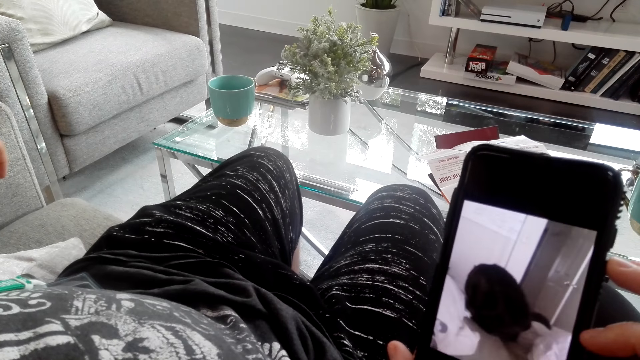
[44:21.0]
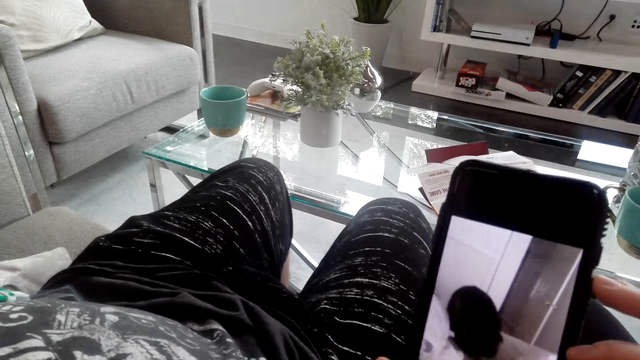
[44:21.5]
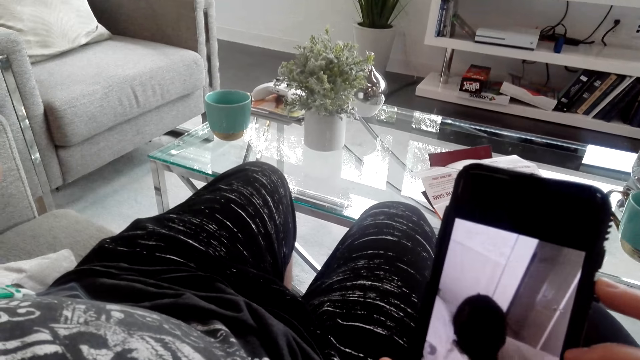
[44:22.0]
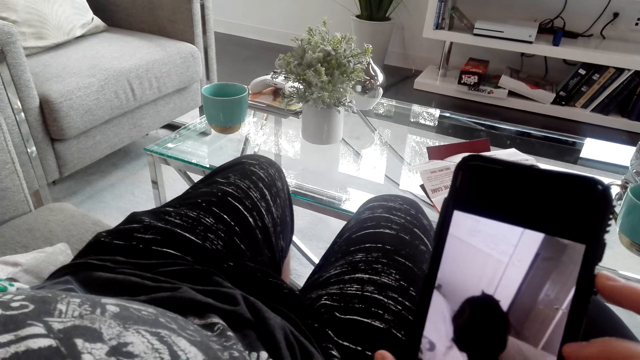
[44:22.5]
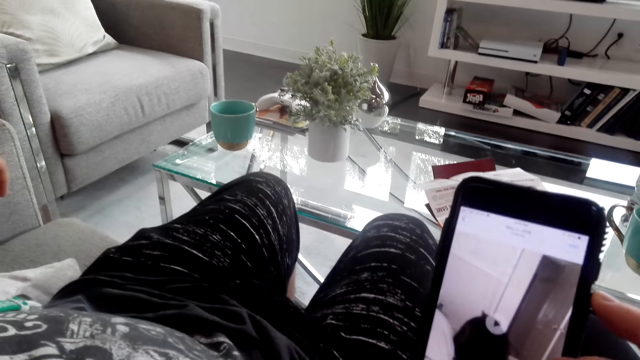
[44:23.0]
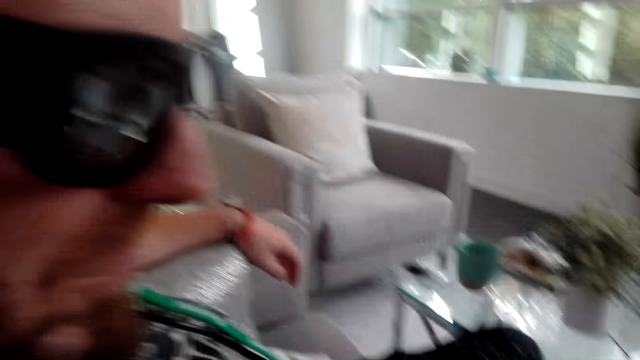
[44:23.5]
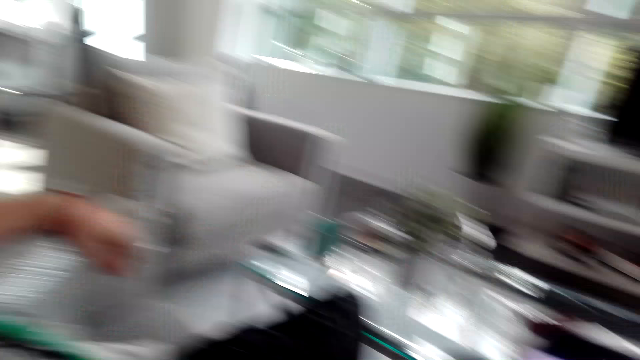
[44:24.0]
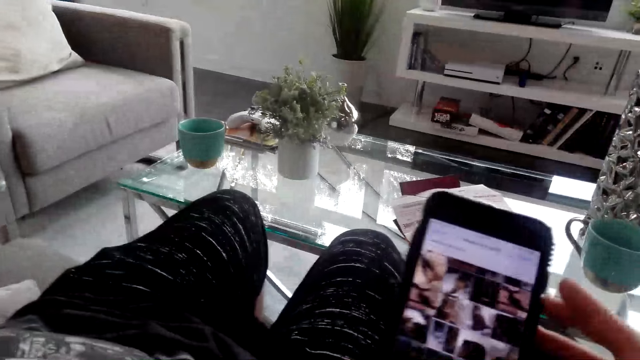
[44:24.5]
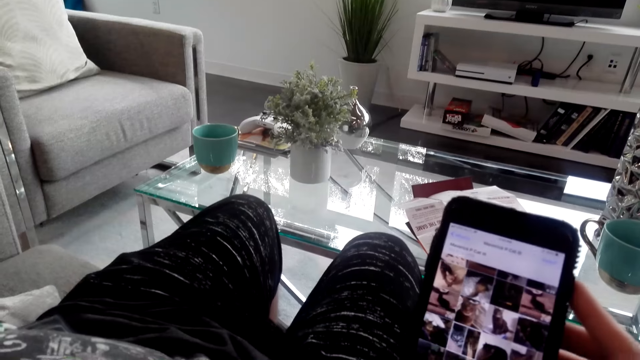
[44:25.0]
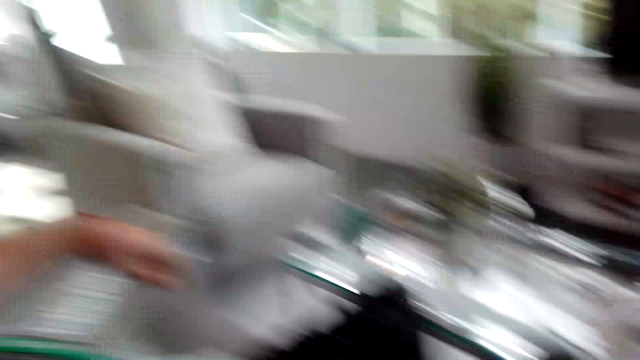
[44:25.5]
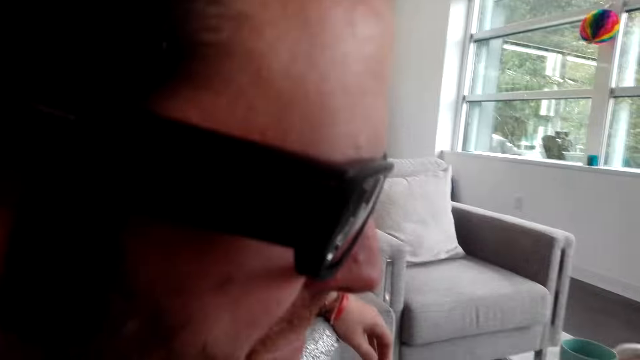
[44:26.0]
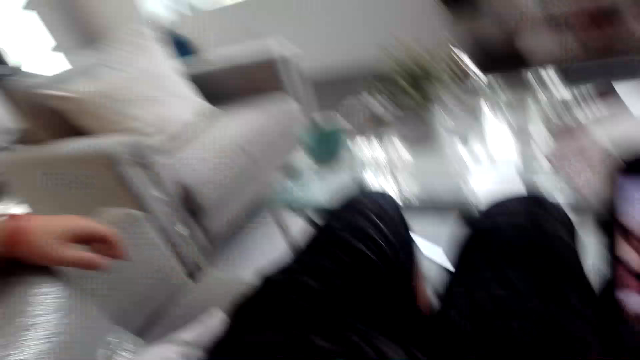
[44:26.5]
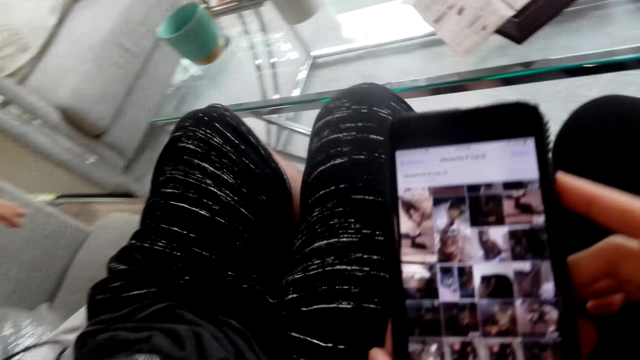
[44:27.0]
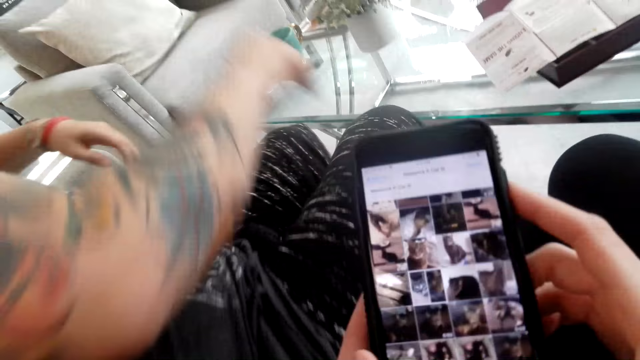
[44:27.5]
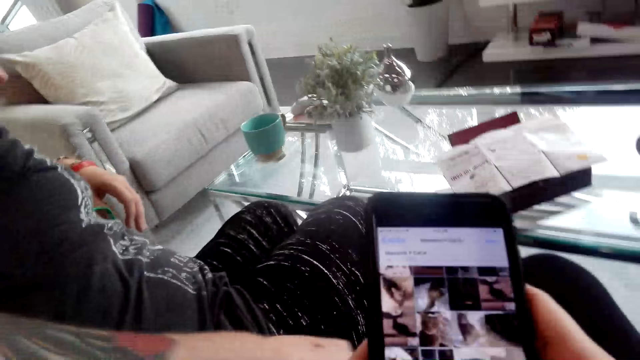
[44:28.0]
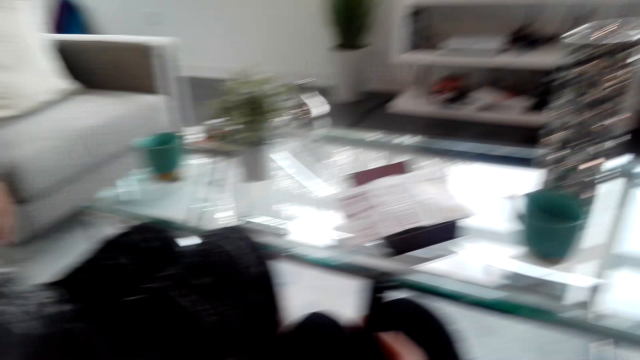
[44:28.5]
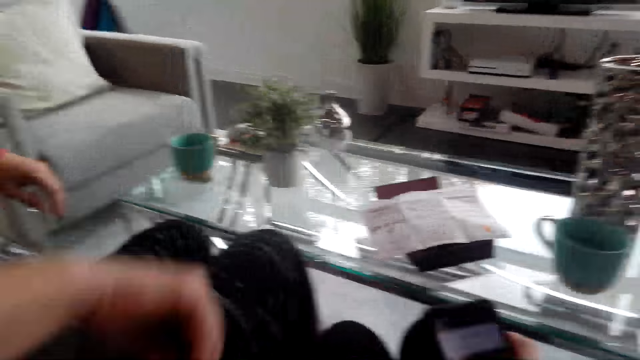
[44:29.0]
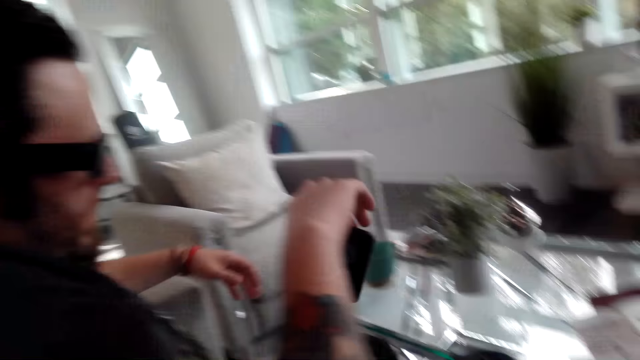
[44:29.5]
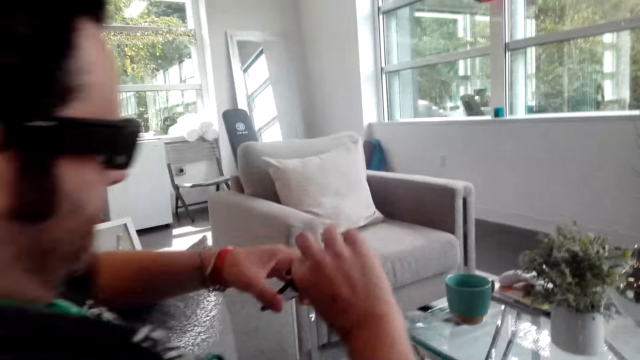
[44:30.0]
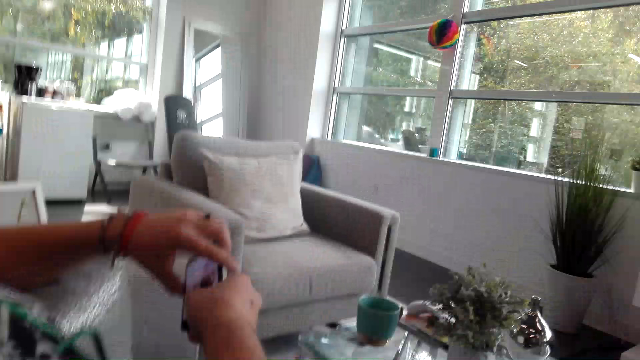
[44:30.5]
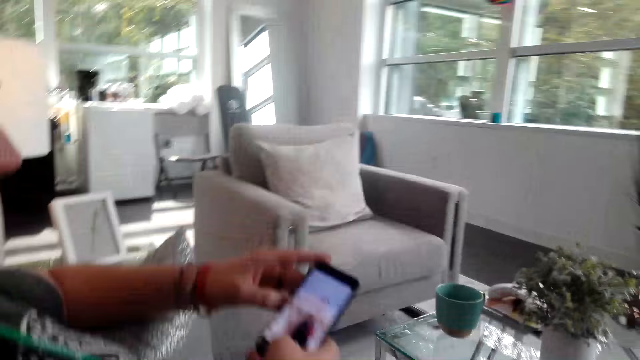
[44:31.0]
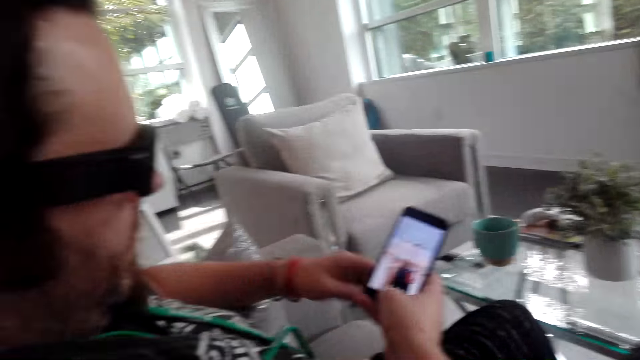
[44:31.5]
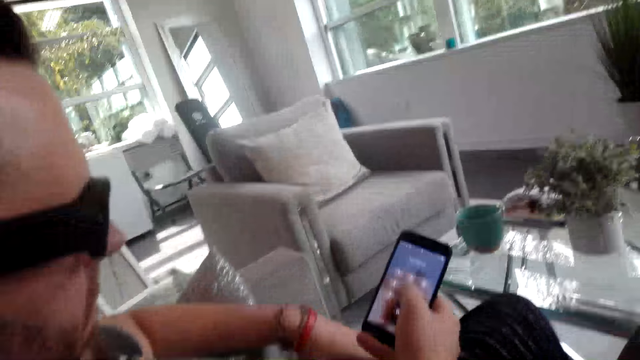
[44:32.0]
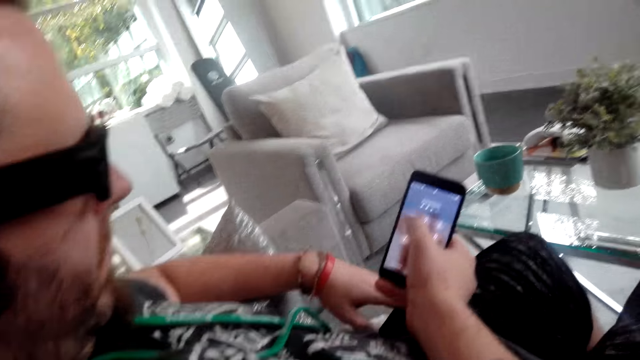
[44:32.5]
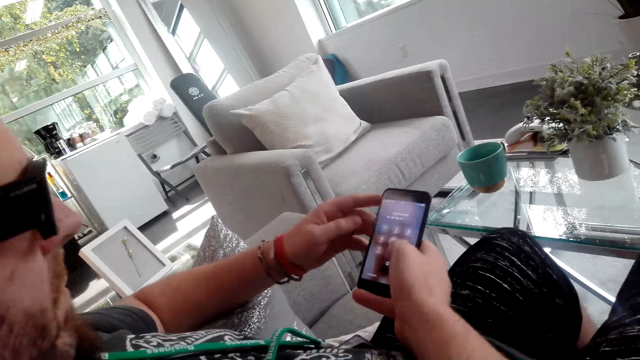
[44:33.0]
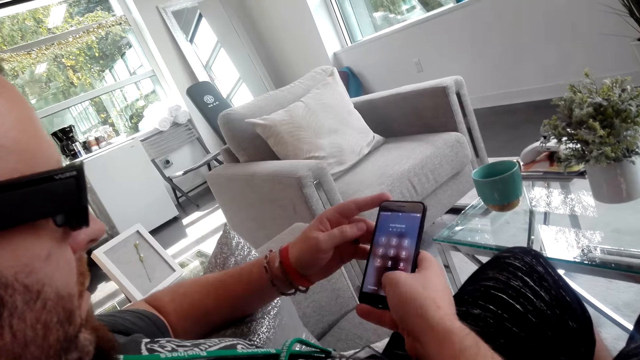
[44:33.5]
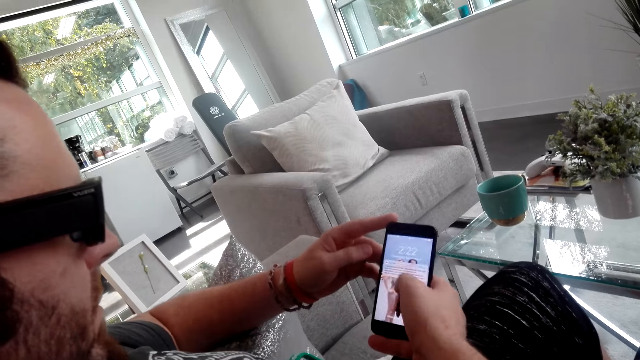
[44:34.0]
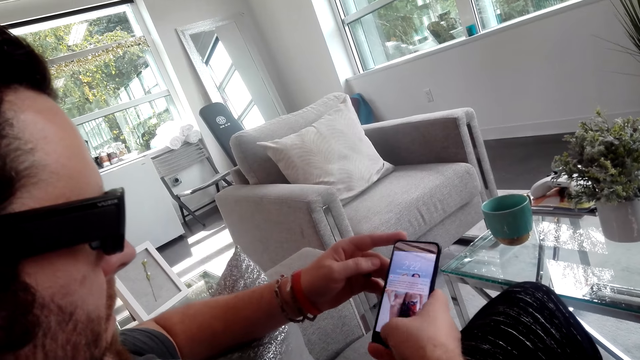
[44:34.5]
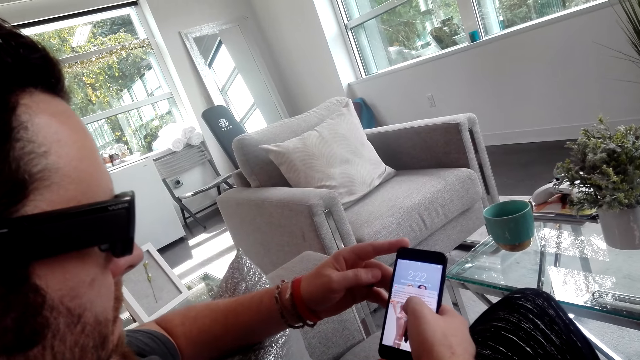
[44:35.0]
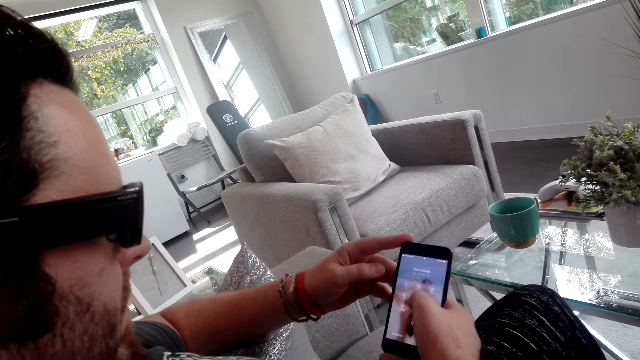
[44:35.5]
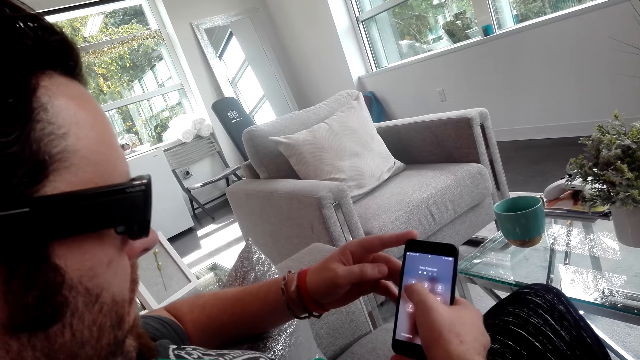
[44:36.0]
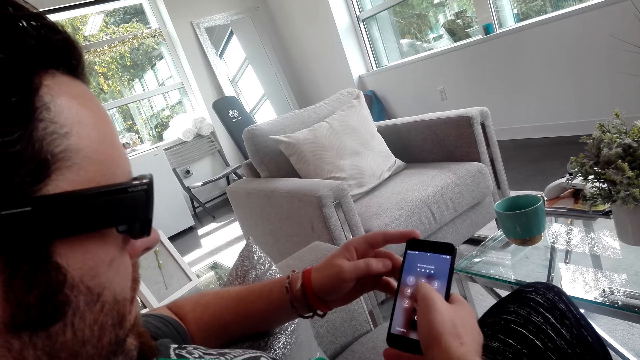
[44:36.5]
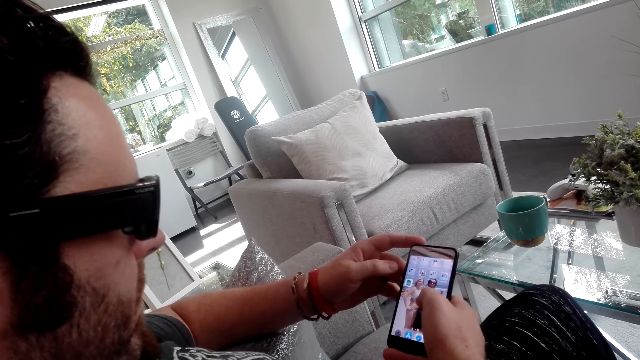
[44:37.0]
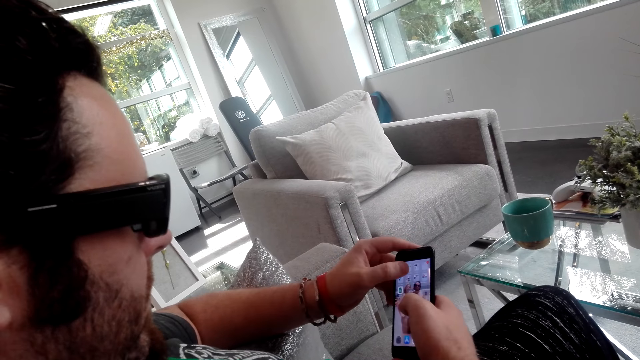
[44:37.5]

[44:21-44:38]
The camera wearer interacts with a man. The man picks up the phone from the pocket. The man holds the phone with both hands. The camera wearer stares at the man's phone. The man operates the phone.

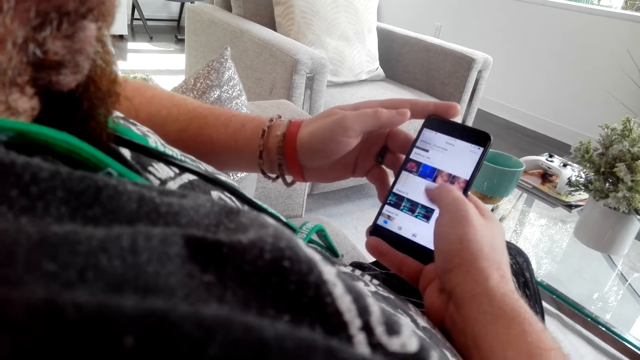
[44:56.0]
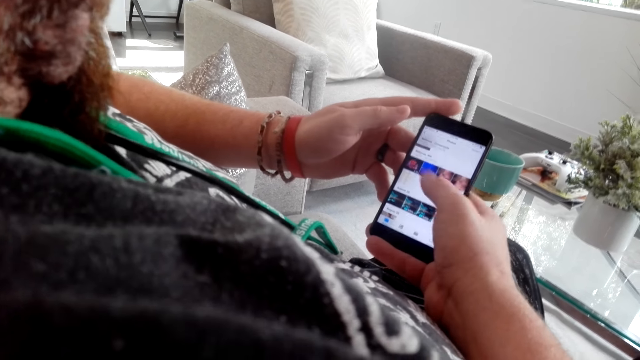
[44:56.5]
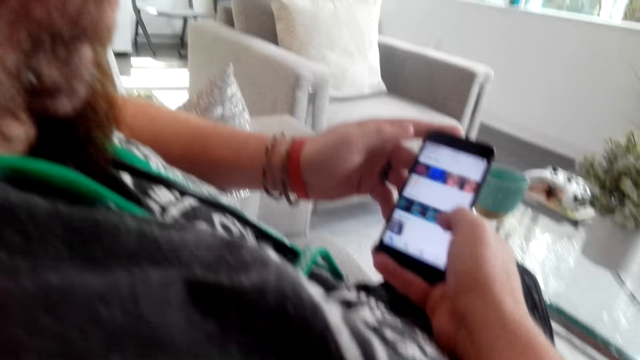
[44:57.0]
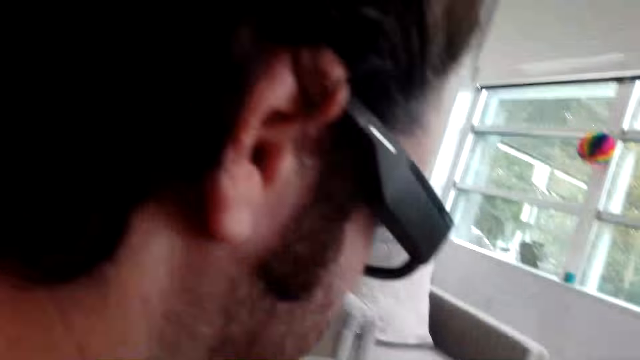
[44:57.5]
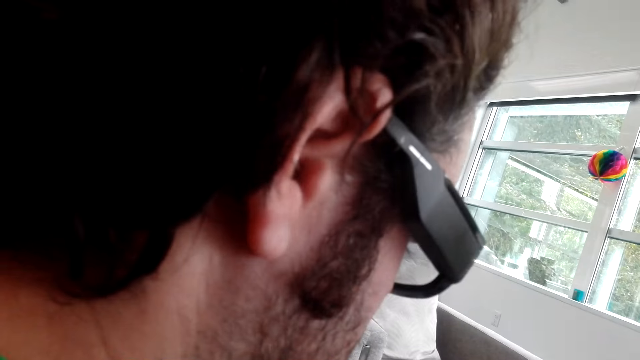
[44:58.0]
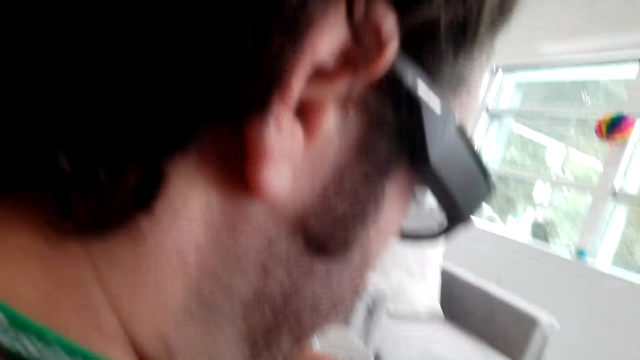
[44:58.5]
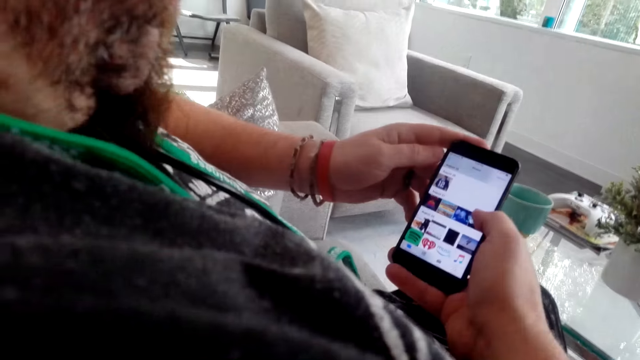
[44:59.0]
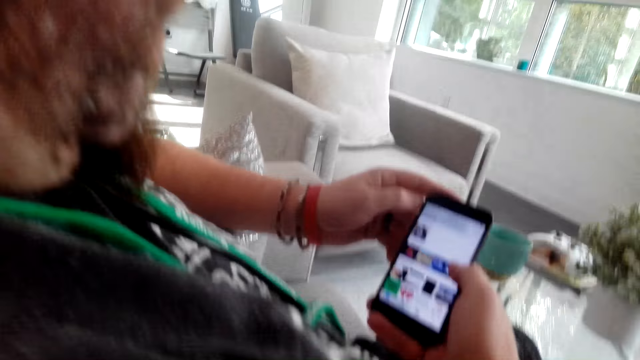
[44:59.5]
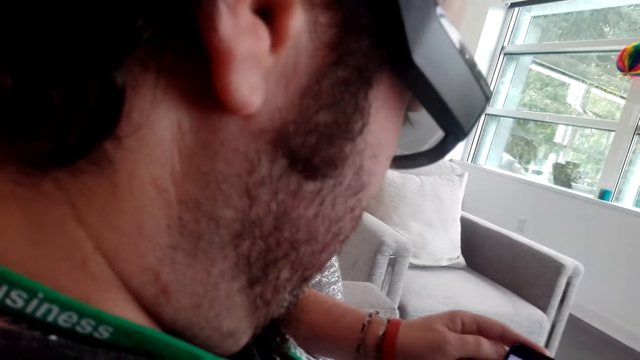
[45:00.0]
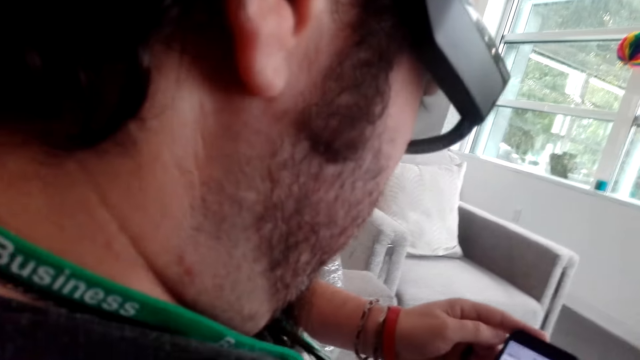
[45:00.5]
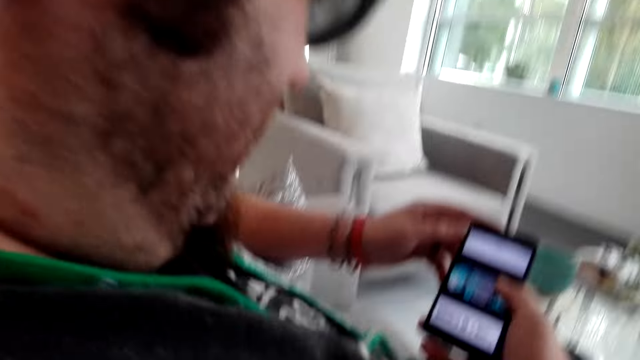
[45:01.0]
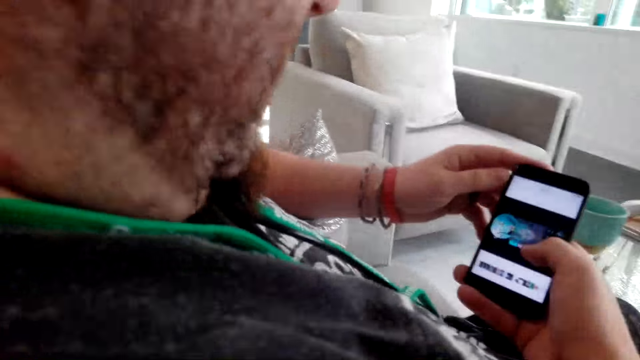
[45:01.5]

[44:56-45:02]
The camera wearer interacts with a man. They talk to the man.
